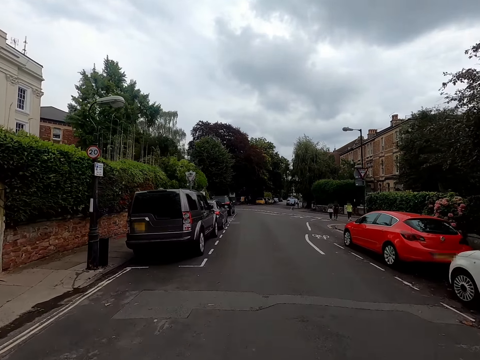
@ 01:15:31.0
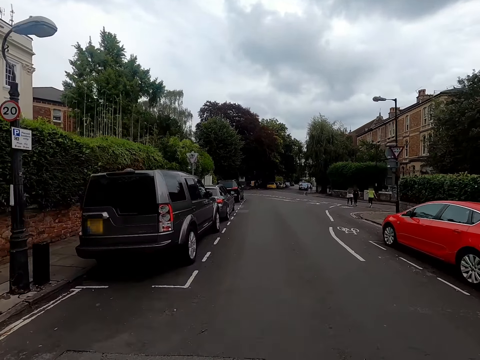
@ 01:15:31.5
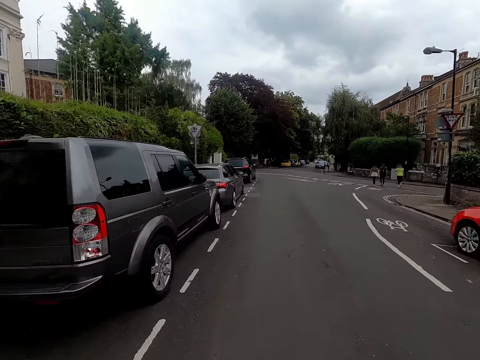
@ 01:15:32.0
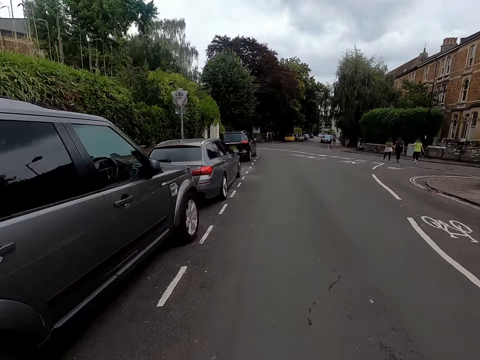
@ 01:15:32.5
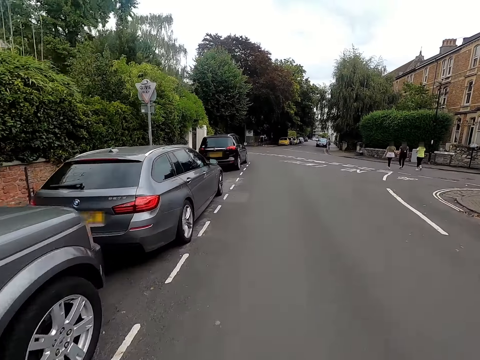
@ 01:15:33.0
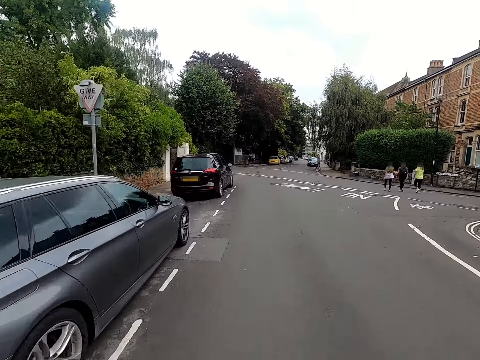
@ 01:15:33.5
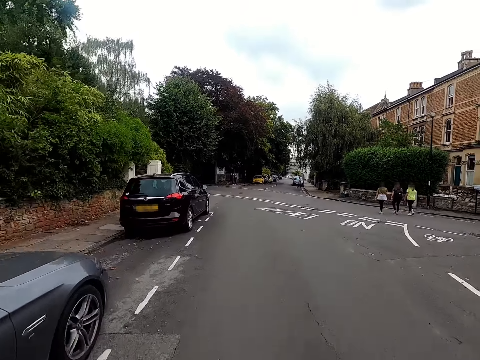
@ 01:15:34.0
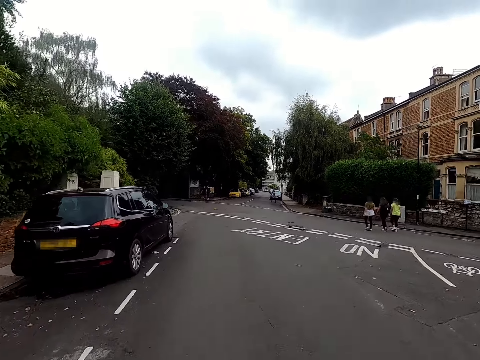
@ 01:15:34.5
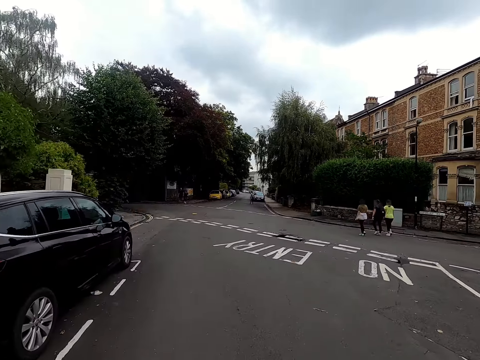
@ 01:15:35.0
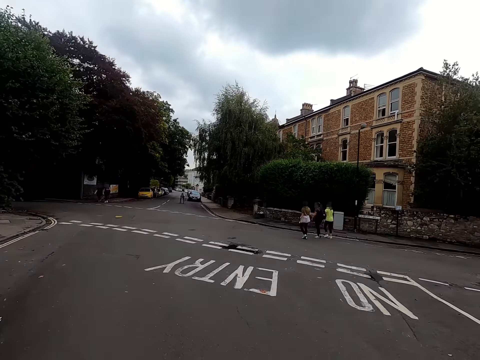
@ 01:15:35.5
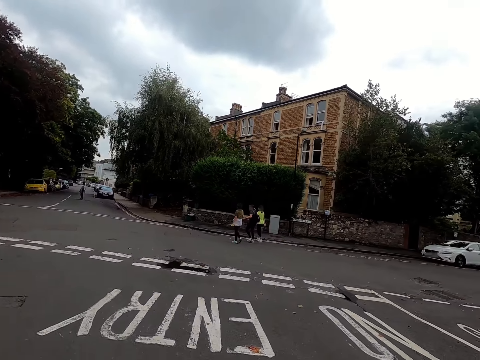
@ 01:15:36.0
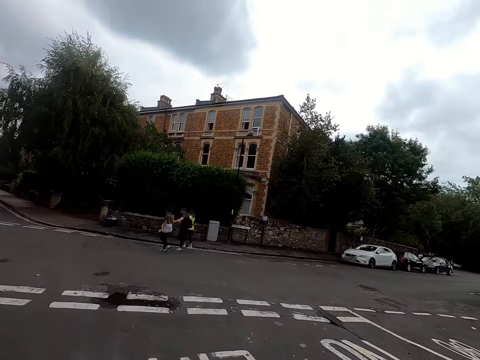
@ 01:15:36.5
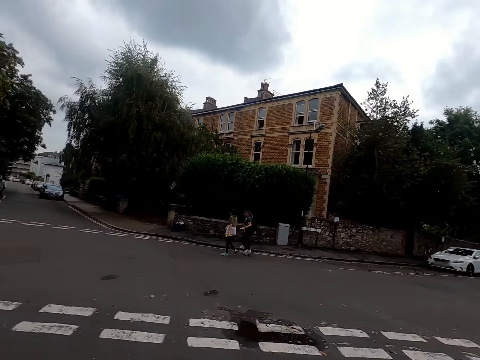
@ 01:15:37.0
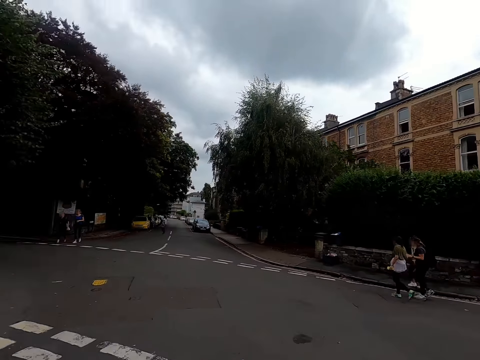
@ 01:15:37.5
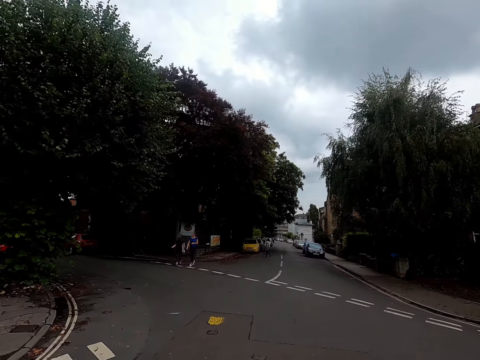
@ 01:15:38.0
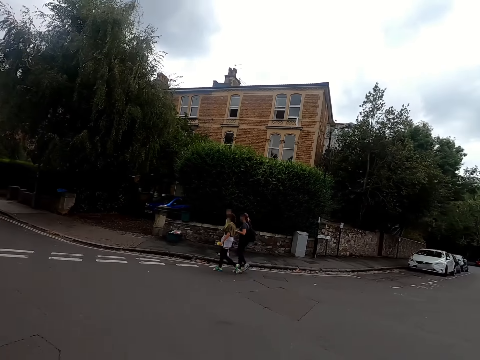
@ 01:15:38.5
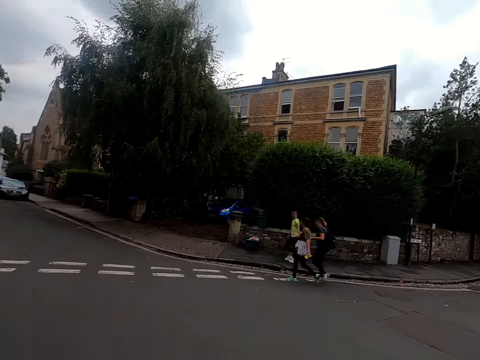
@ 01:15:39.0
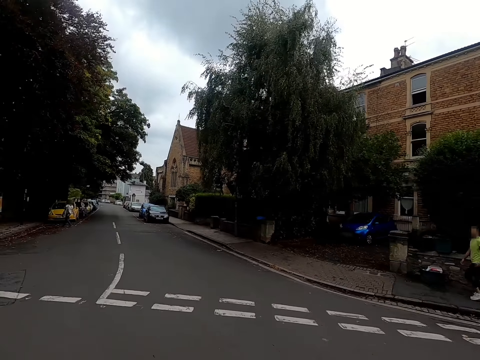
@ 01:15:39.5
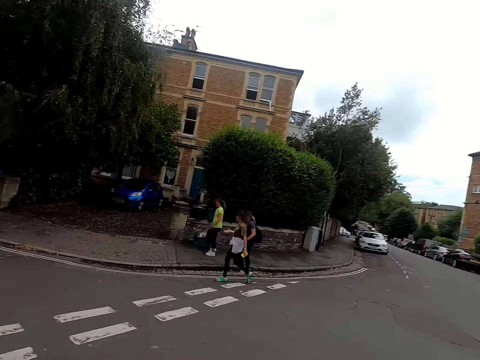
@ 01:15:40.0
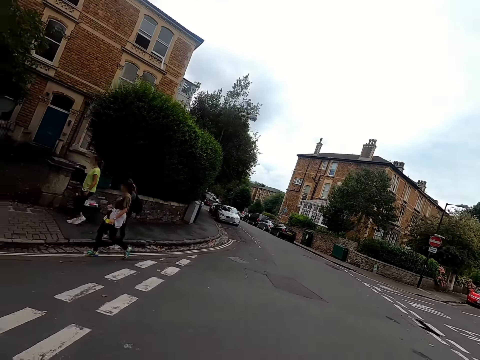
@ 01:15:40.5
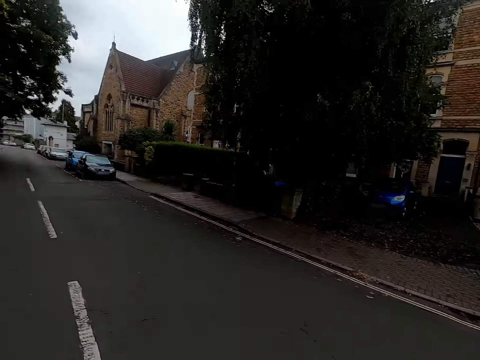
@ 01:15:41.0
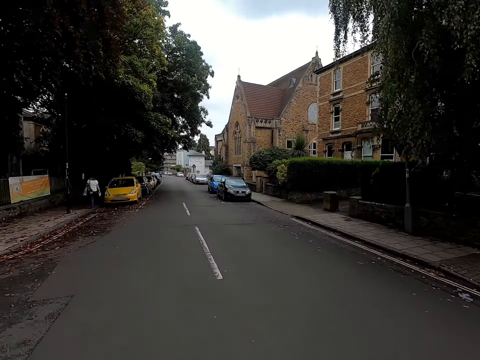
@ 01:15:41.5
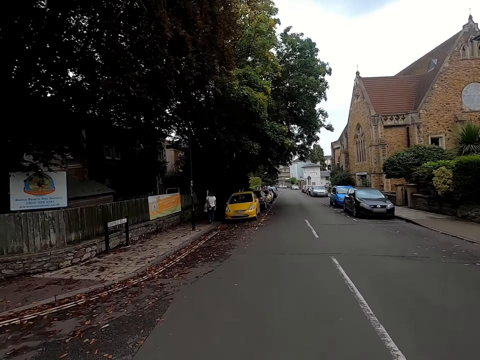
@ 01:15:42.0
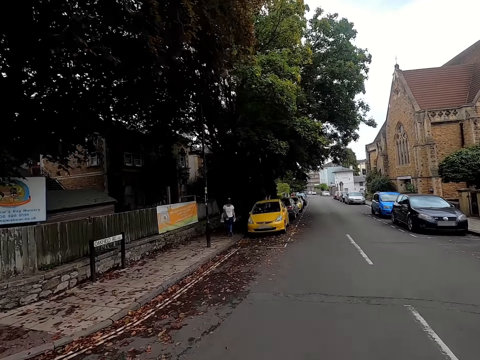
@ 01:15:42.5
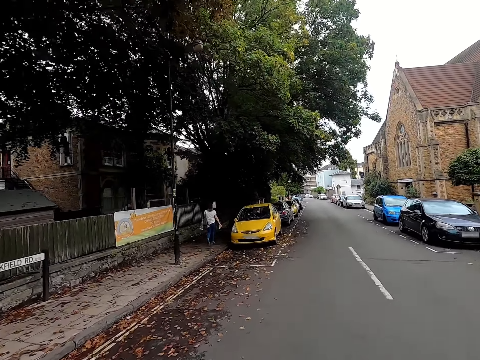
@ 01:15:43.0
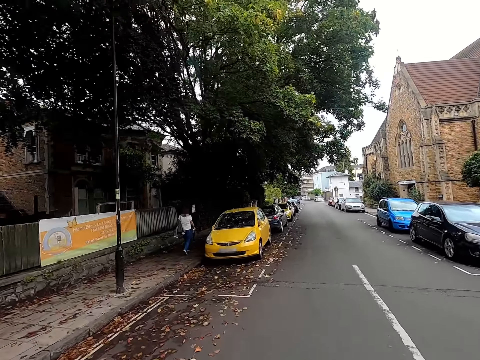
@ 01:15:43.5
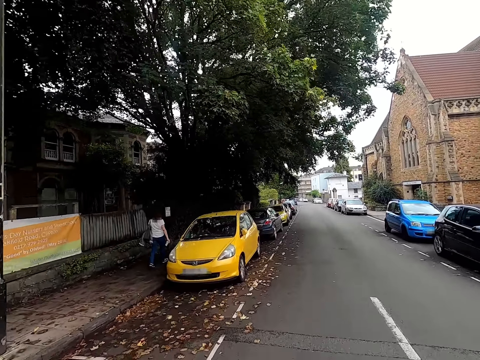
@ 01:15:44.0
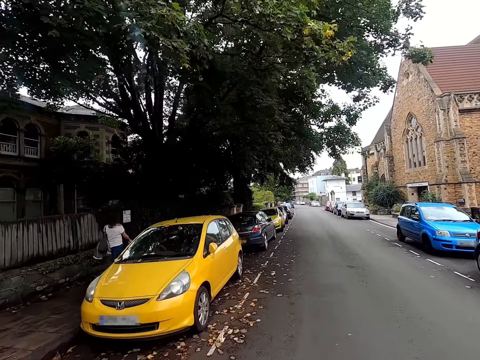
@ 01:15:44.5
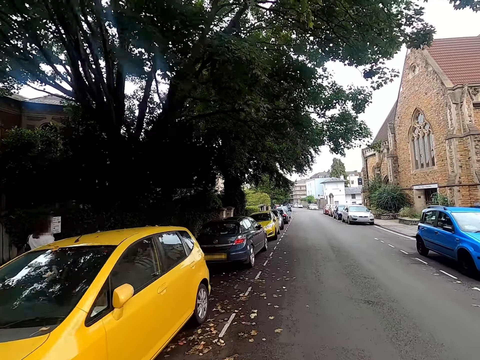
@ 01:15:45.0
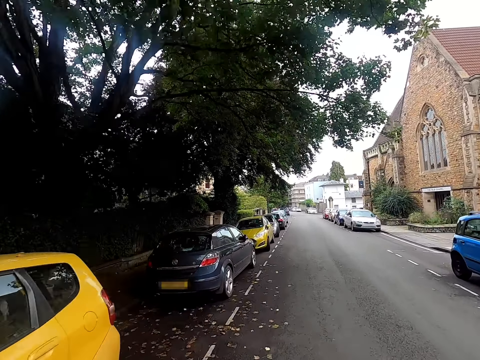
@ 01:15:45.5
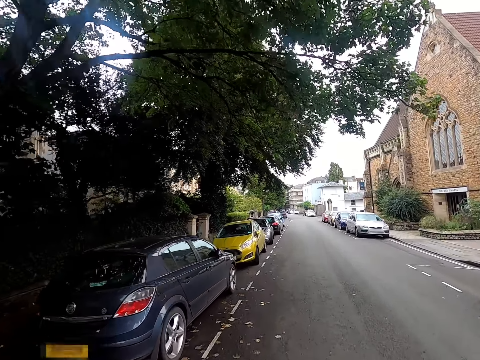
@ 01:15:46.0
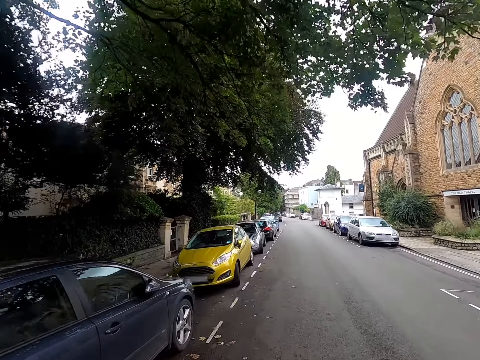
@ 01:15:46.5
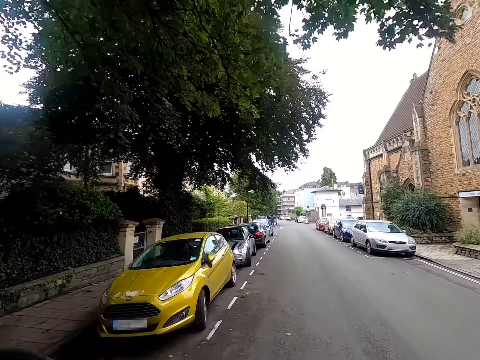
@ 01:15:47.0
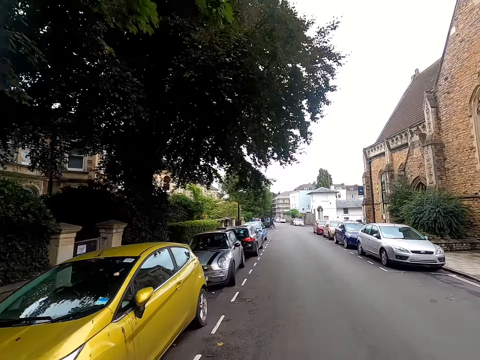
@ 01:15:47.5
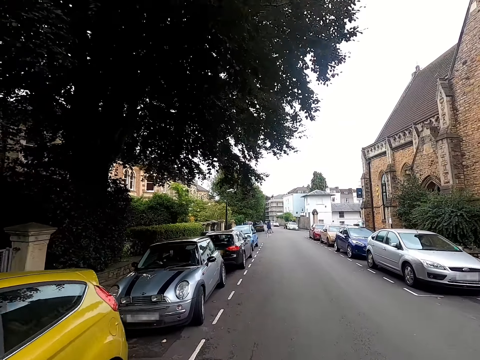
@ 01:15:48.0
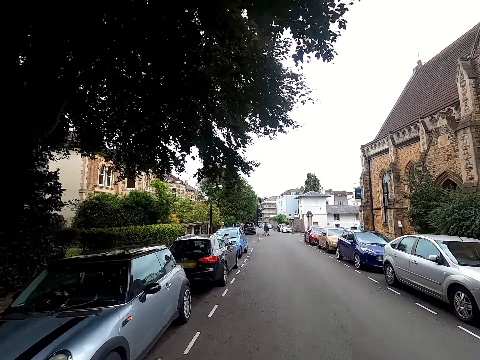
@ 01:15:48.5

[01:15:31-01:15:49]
A woman interacts with another woman and a third woman. The camera wearer rides past the first woman, the second woman and the third woman. They ride past another woman.

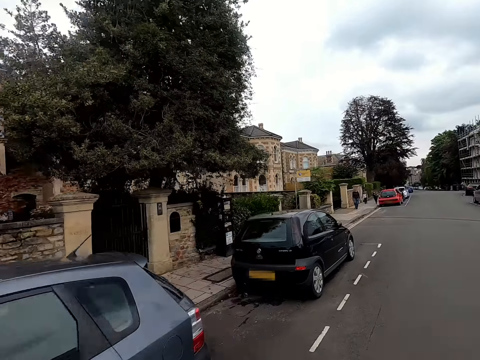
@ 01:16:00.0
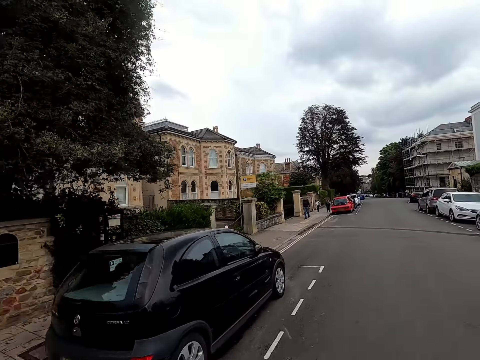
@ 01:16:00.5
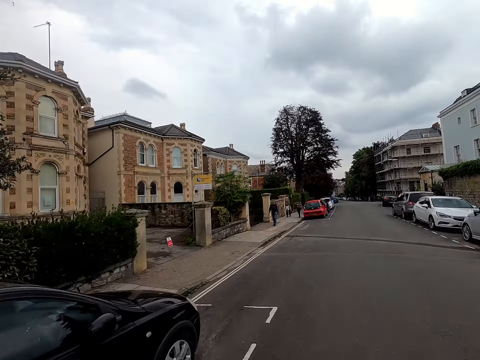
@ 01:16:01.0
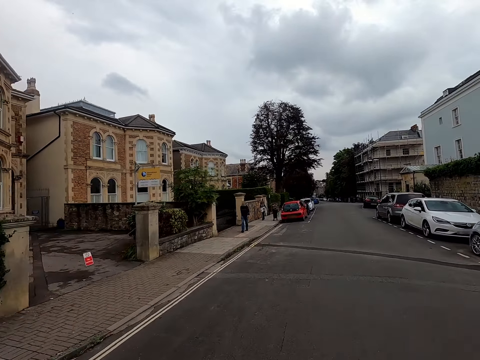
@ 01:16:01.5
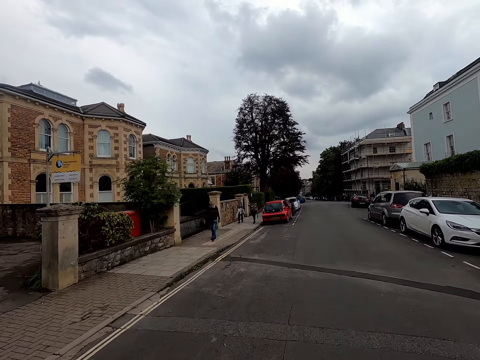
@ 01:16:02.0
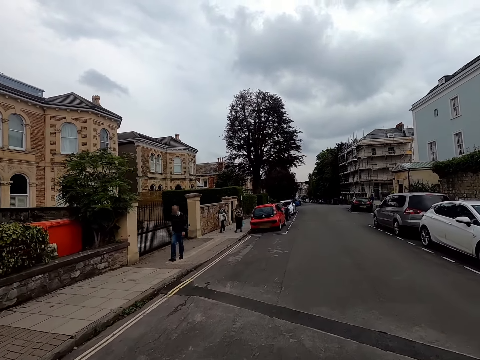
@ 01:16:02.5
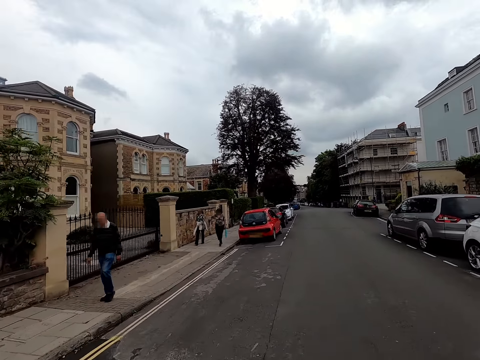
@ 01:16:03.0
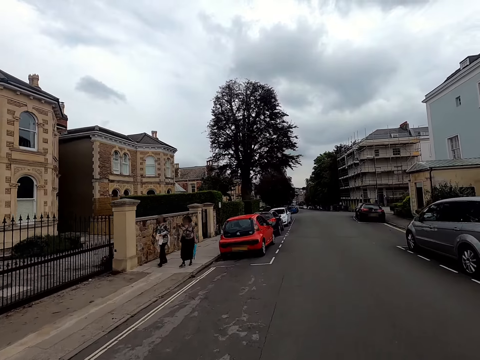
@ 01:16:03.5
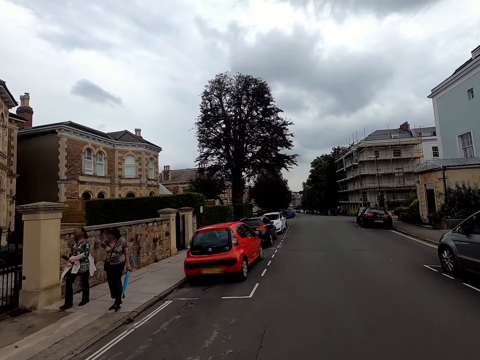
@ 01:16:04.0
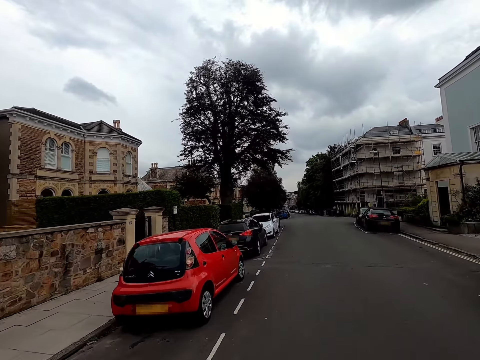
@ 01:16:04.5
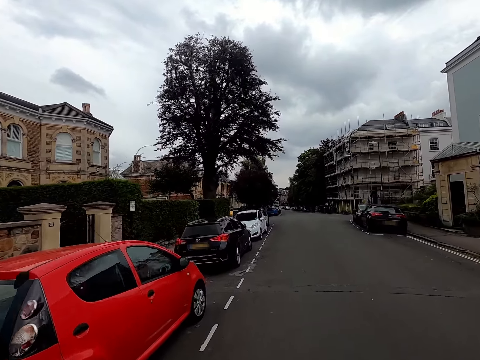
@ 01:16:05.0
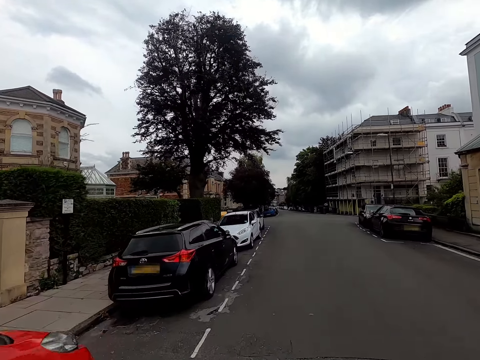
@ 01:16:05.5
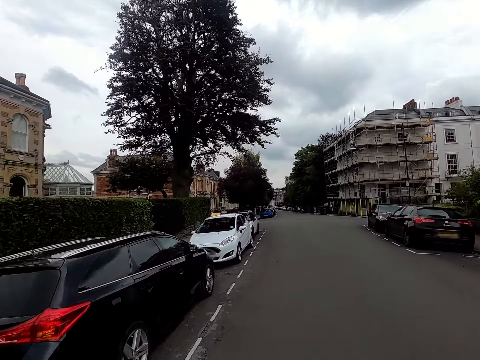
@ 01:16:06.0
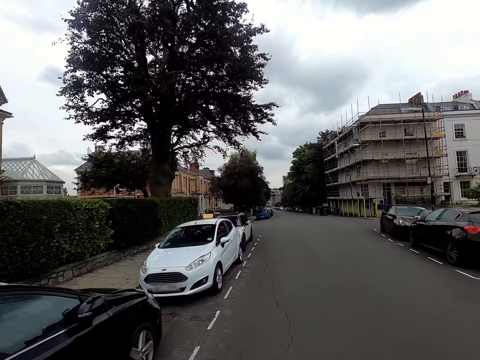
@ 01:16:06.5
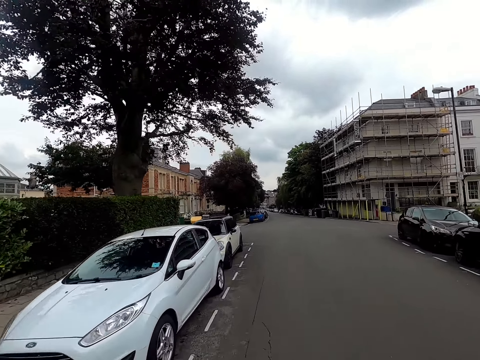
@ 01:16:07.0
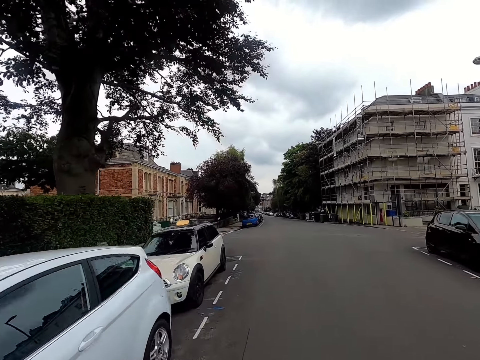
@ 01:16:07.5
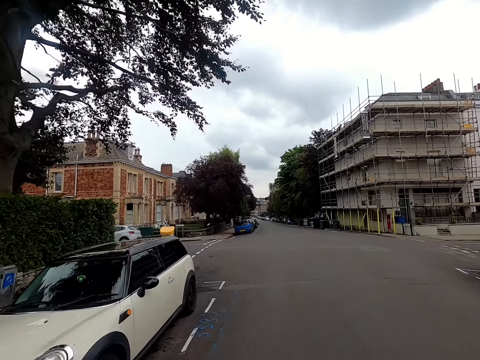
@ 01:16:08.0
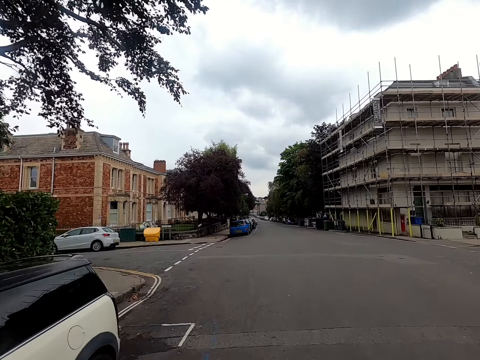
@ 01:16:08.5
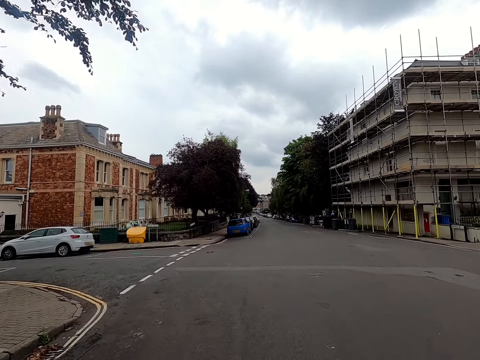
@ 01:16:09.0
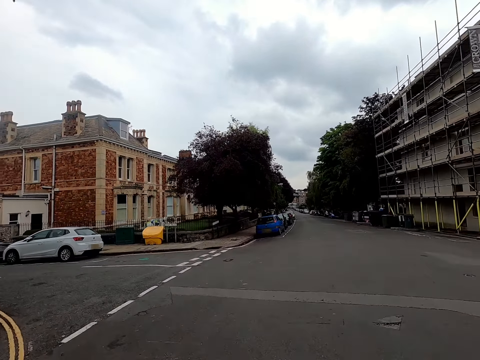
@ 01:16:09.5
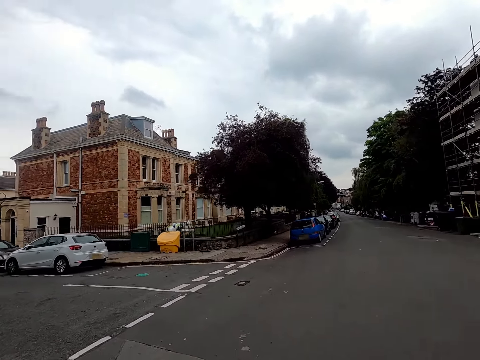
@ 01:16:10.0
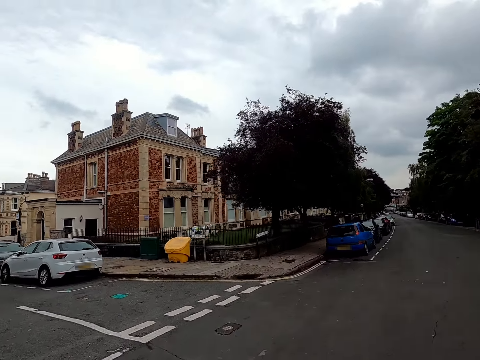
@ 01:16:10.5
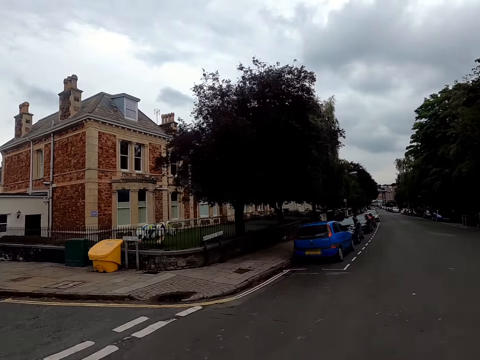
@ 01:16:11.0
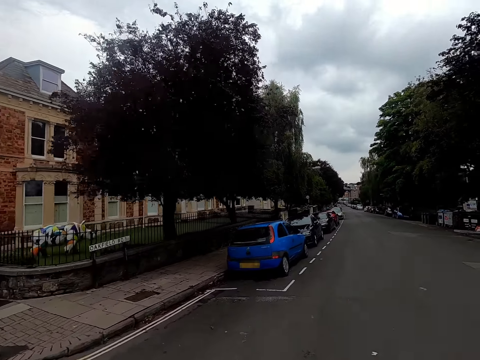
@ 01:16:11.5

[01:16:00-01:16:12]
The camera wearer rides past a man. They ride past a woman and another woman.
